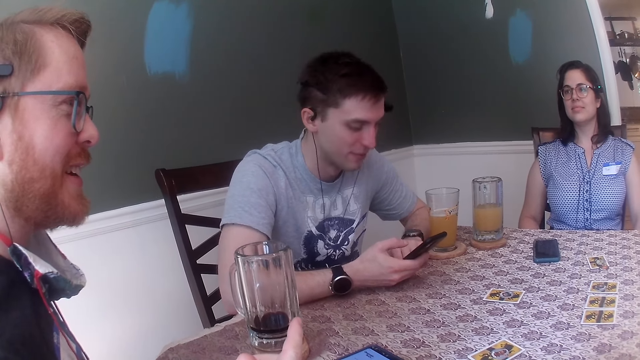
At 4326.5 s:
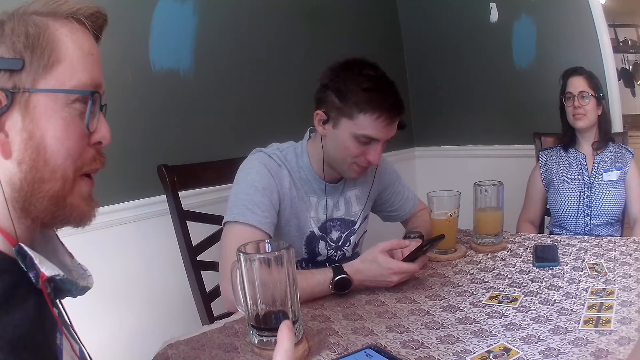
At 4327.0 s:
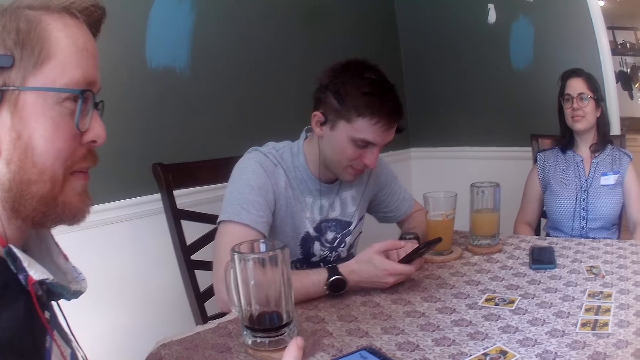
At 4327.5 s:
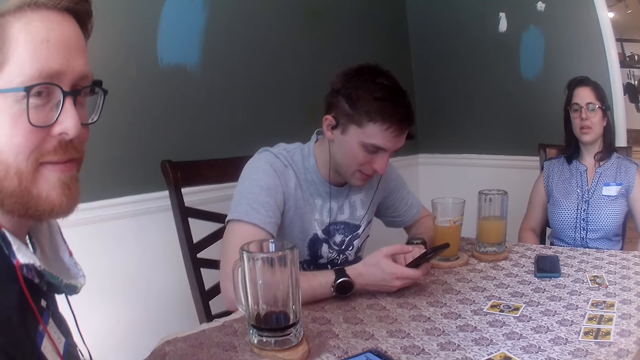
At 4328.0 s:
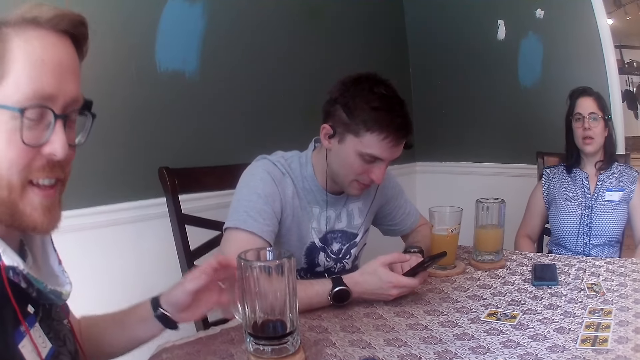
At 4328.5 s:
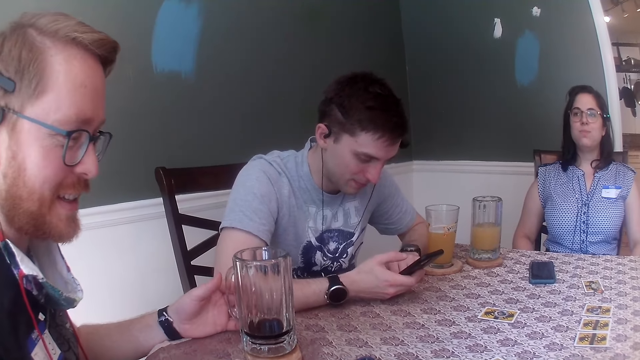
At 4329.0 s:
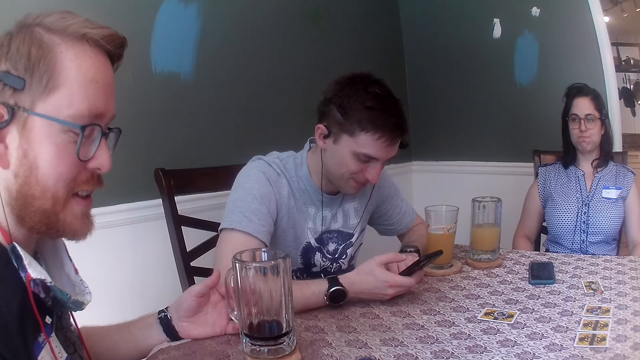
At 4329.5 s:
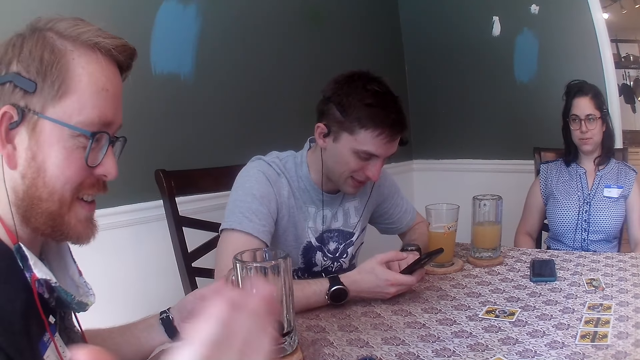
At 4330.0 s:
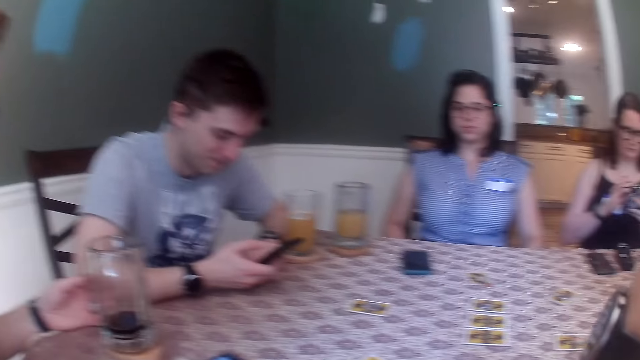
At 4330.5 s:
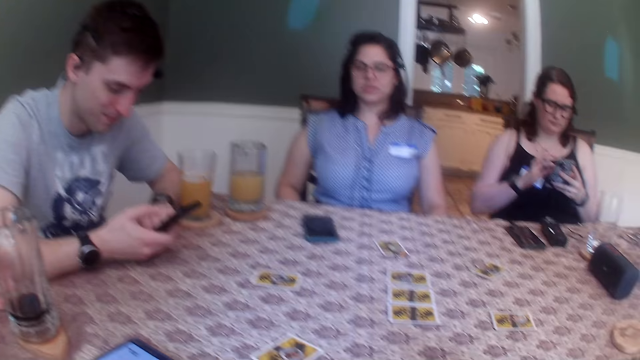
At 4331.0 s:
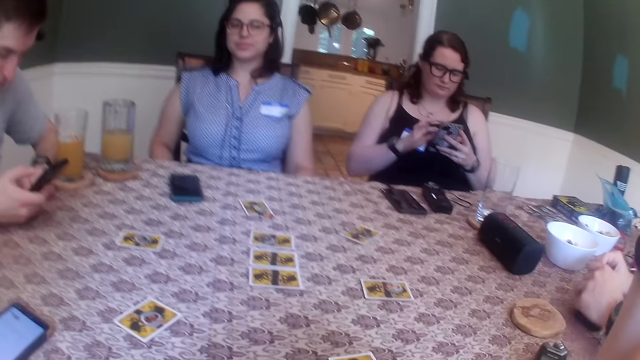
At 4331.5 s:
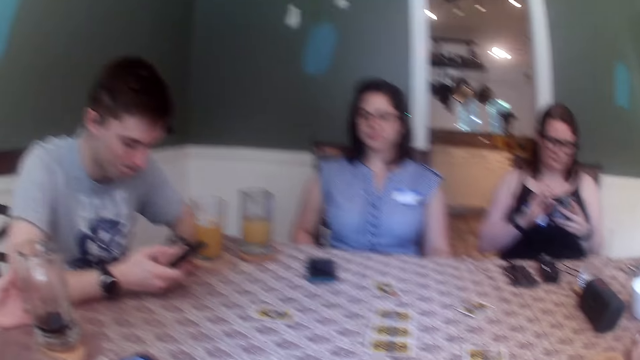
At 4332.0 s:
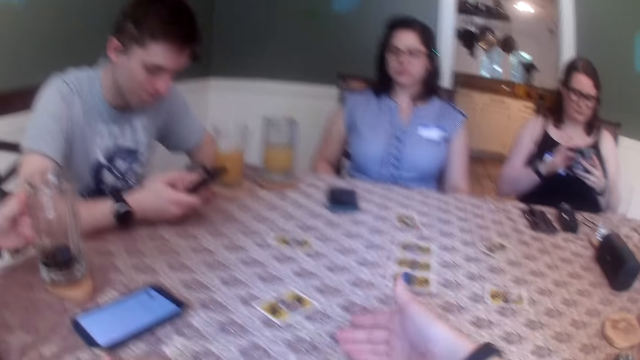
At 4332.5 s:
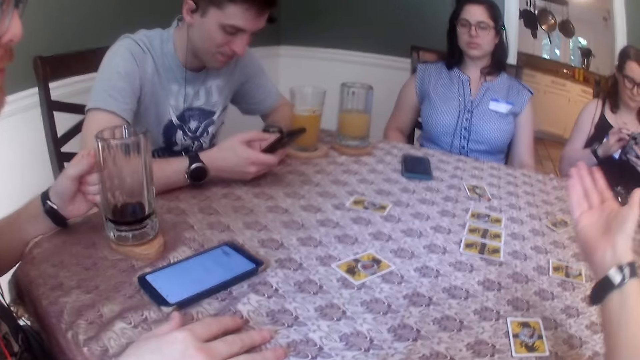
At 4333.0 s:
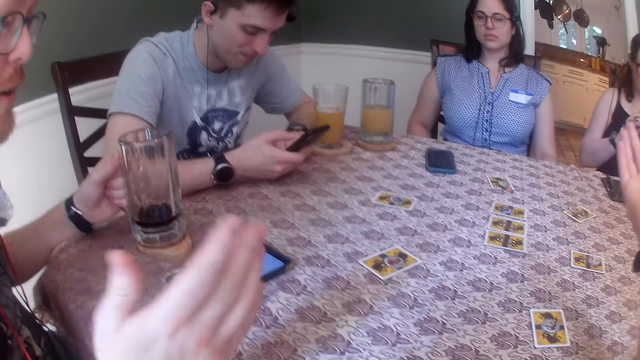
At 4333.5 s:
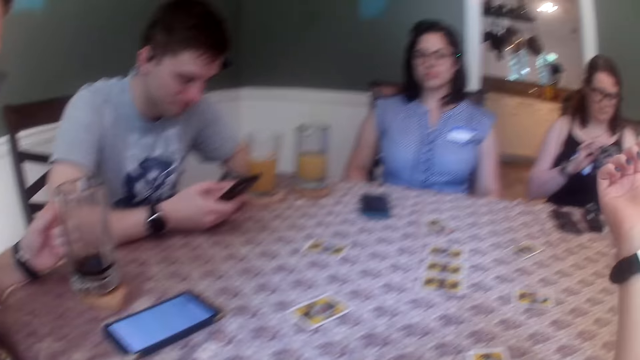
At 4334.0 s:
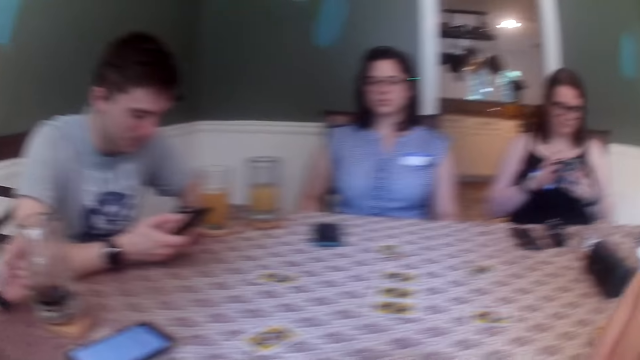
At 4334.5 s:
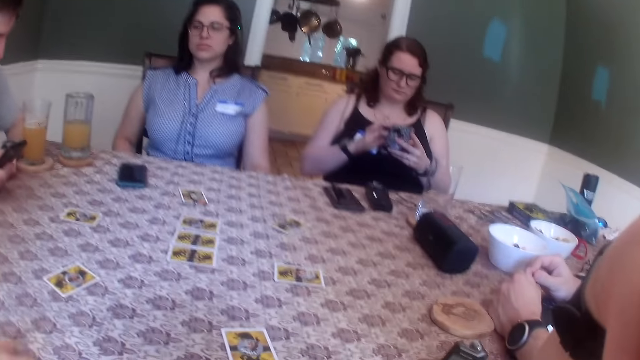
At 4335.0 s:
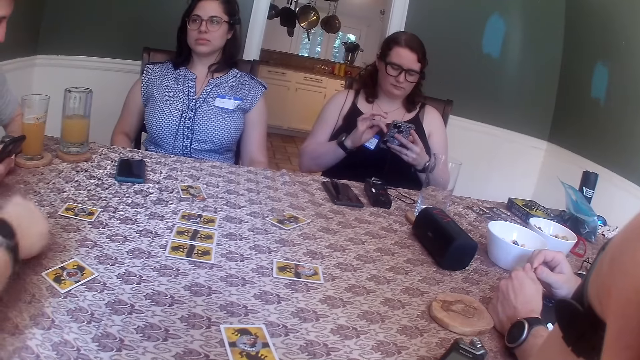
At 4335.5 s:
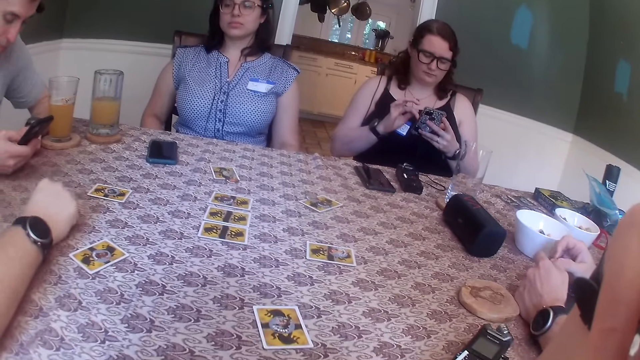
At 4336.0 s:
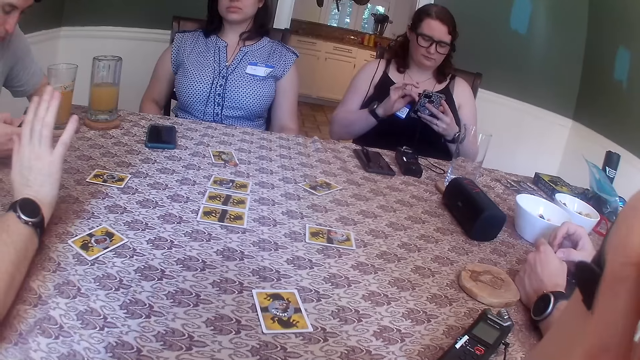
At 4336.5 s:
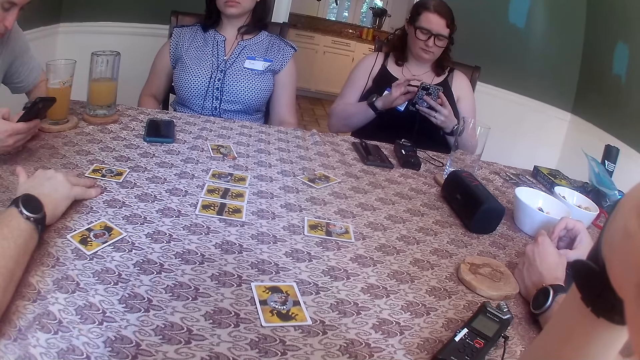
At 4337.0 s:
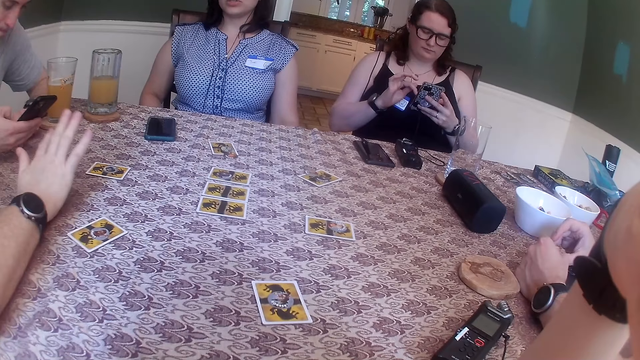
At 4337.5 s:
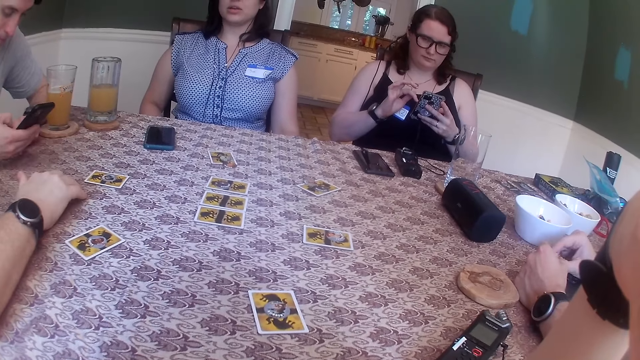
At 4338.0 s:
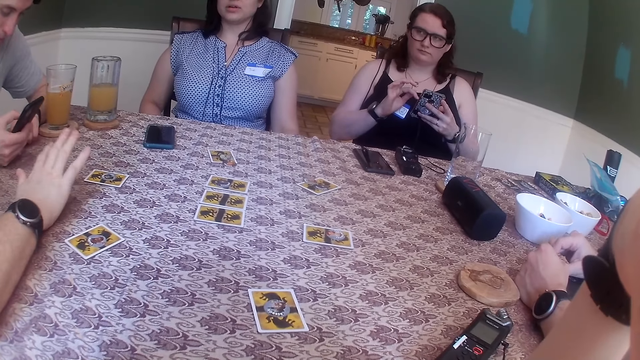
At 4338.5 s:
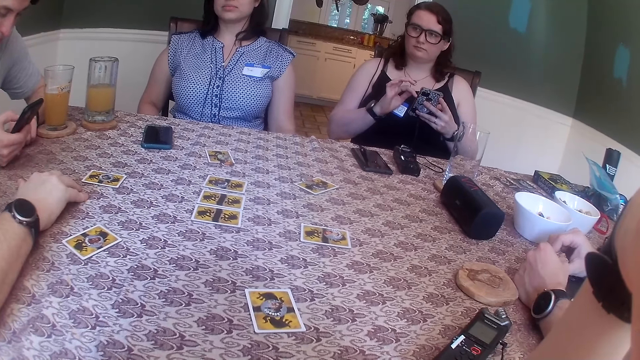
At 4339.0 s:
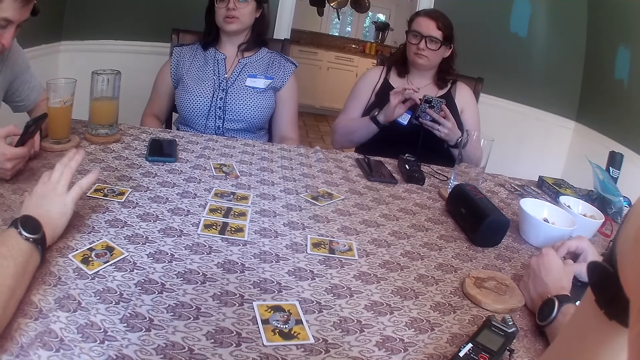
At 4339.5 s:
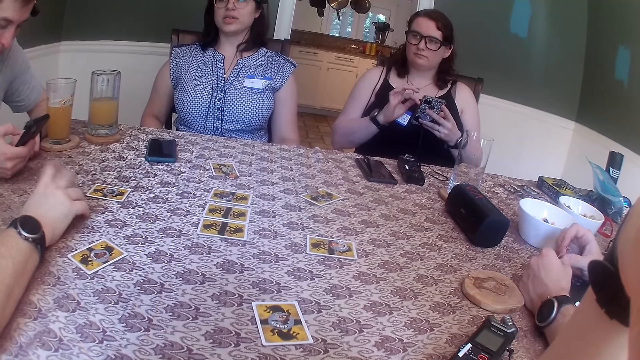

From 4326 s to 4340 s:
The man holds the mug on the table with his left hand. The man taps the table with his right hand. Another man places his right hand on the table. A third man plays with a pin in his hand. The second man taps the table with his right hand.

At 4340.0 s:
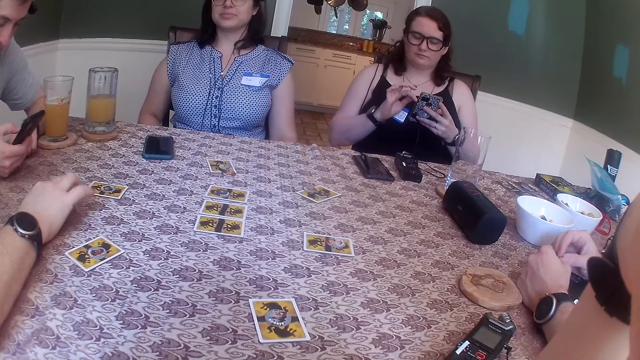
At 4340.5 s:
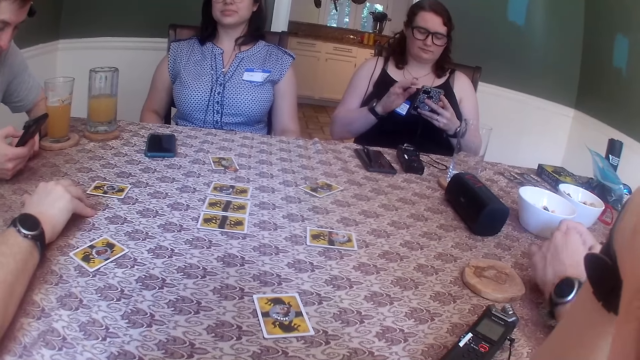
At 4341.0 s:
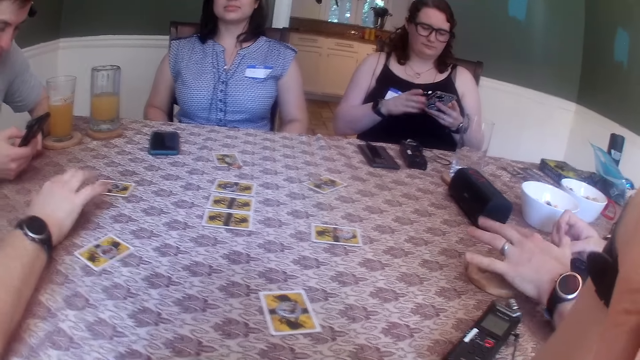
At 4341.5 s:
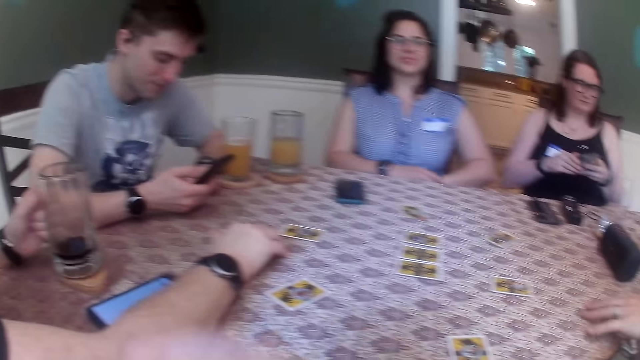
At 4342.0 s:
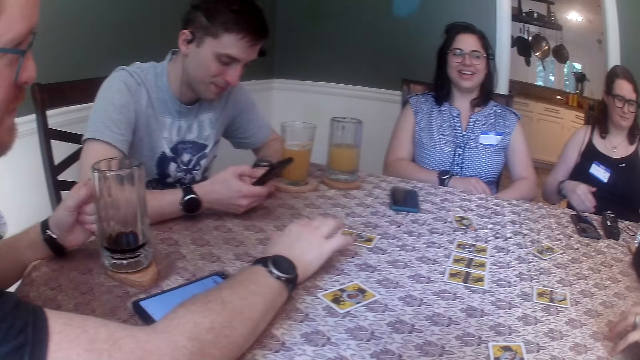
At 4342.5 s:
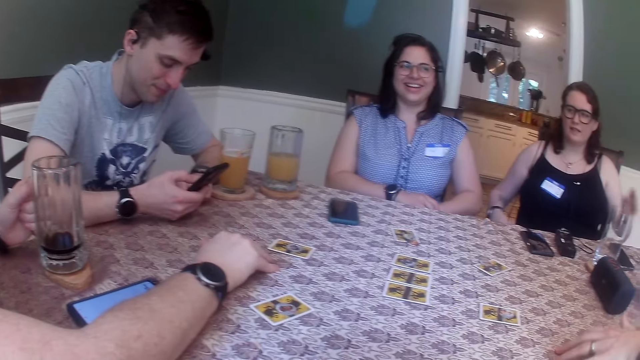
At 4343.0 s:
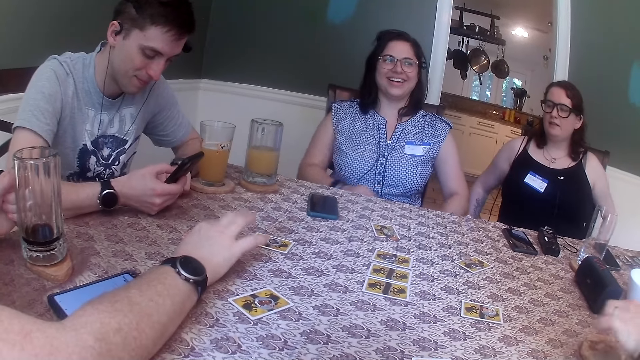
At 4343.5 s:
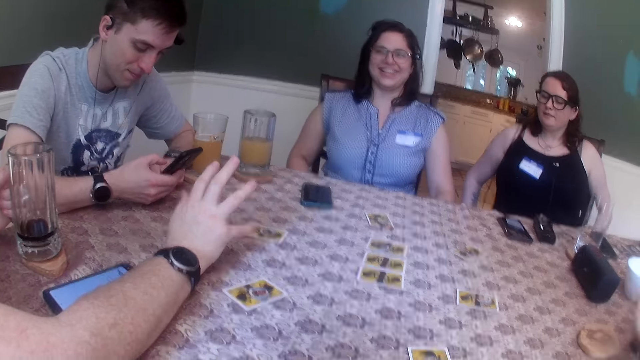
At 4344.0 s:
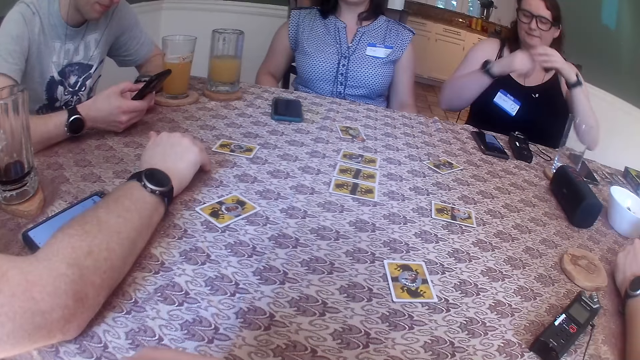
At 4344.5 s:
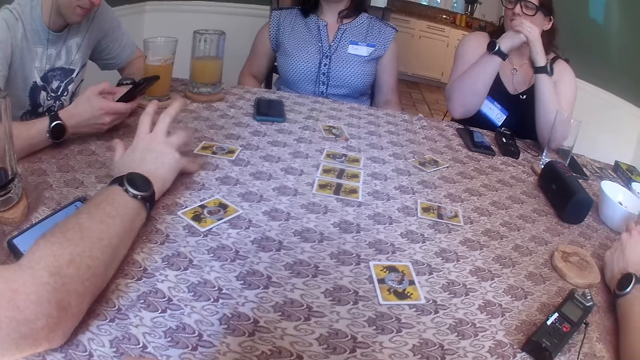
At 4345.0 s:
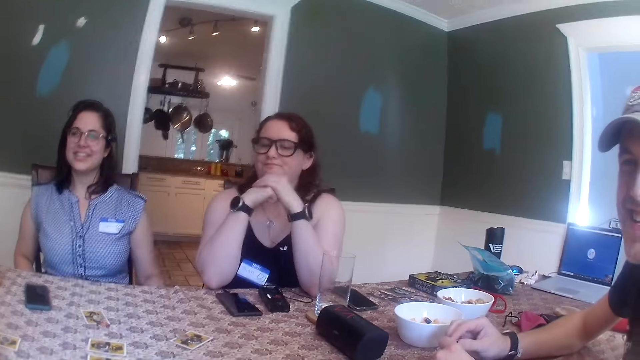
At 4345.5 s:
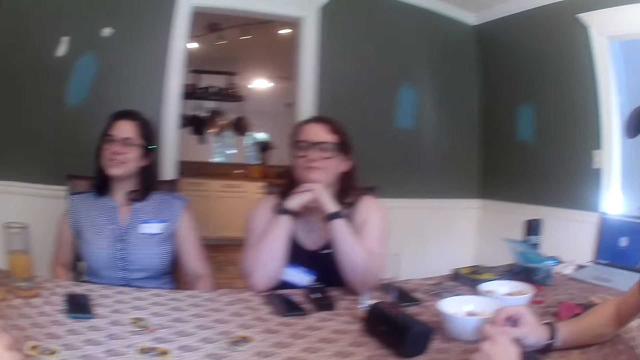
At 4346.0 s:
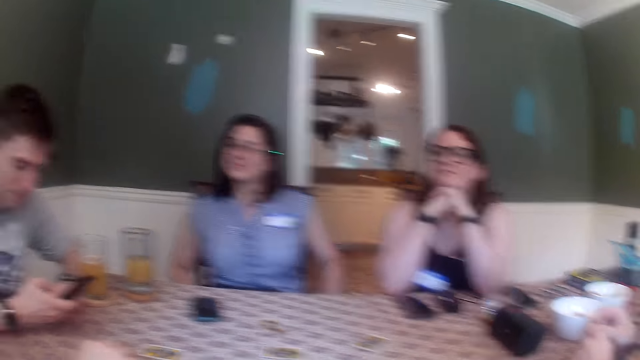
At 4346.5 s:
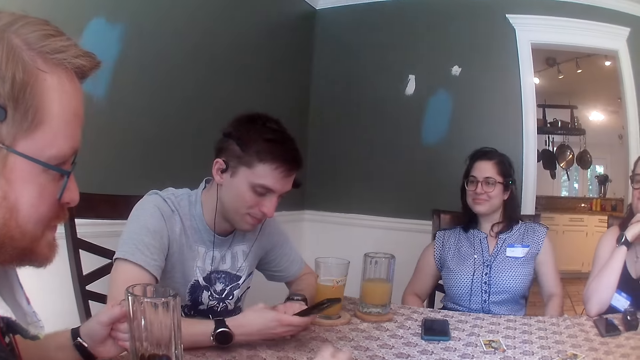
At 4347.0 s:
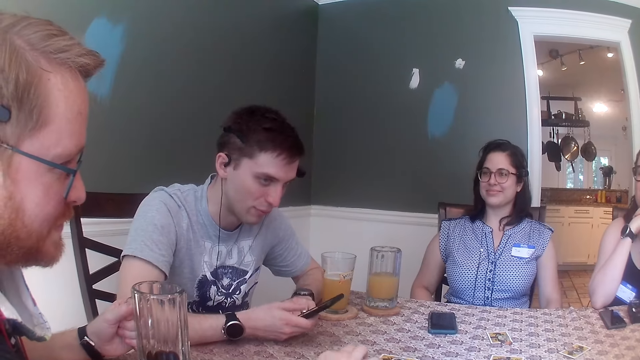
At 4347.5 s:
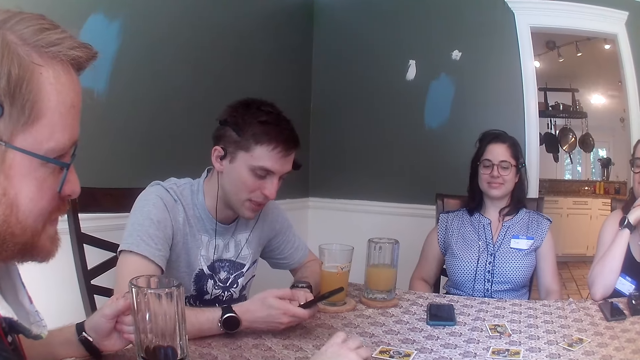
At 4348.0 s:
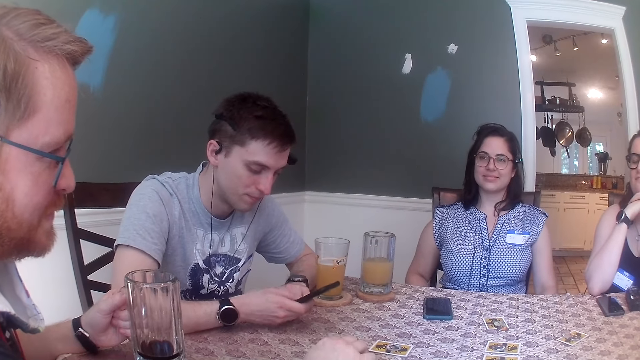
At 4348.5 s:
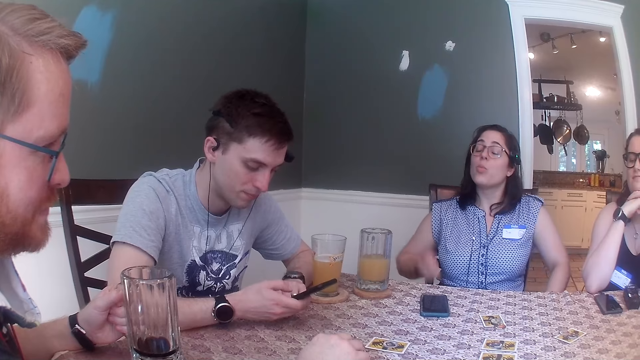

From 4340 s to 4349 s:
A man places his left hand on the table. The woman places her elbows on the table. Another man taps the table with his right hand.
